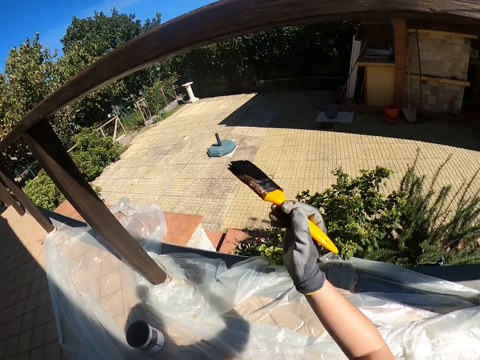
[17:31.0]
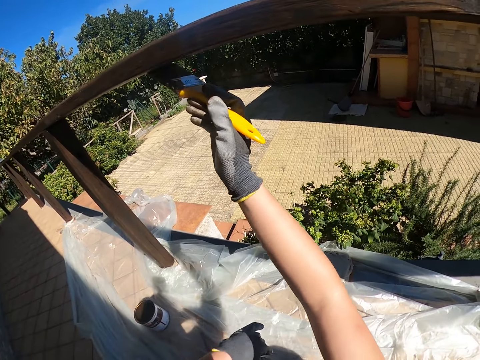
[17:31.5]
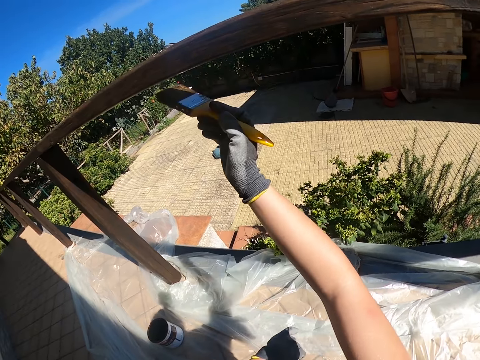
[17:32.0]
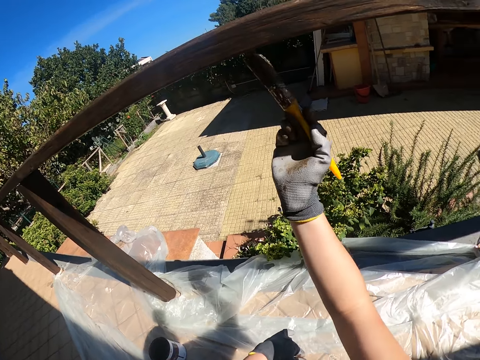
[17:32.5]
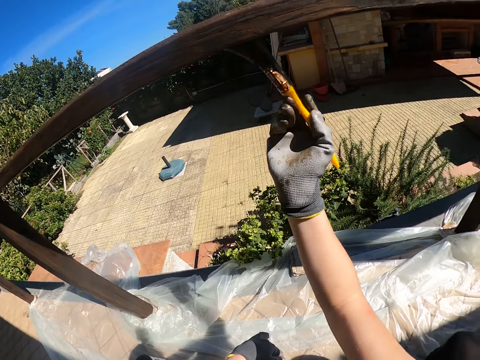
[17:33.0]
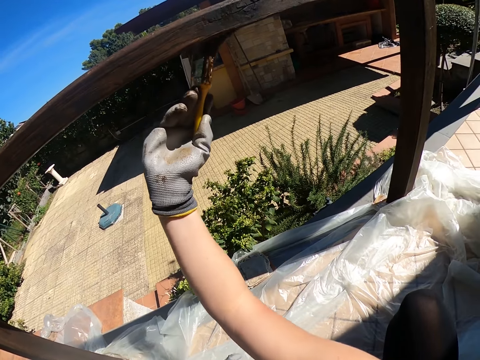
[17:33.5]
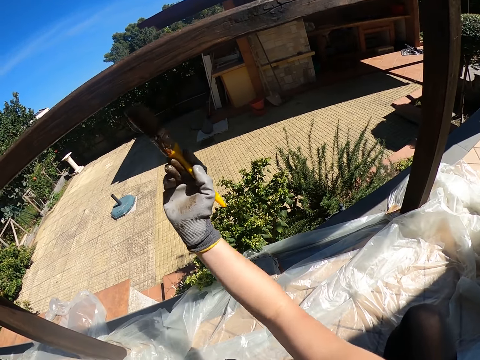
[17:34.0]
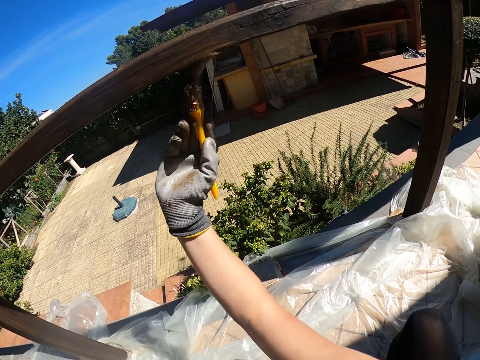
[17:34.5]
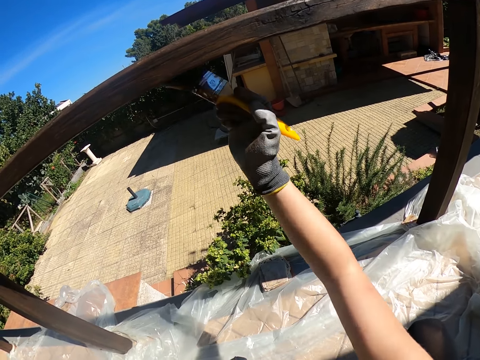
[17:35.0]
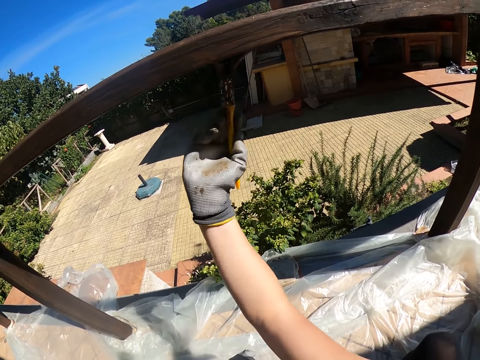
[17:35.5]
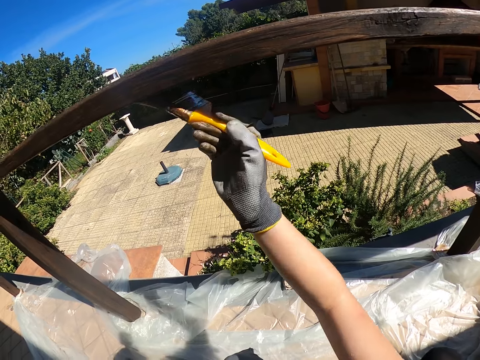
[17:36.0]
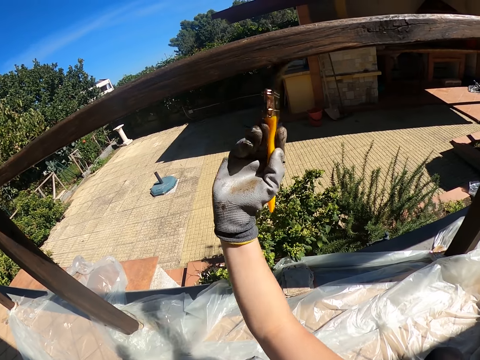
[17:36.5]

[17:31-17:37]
The camera wearer continues painting the wood.

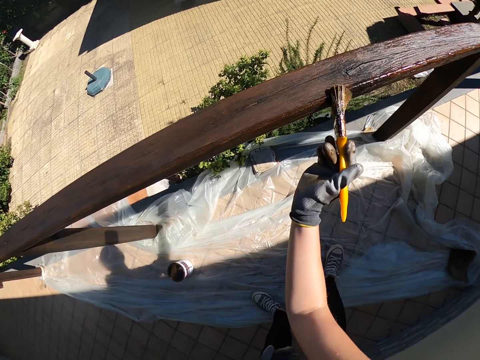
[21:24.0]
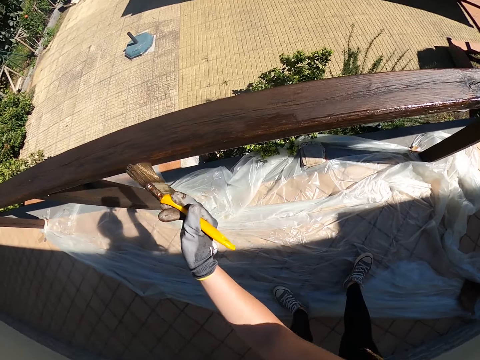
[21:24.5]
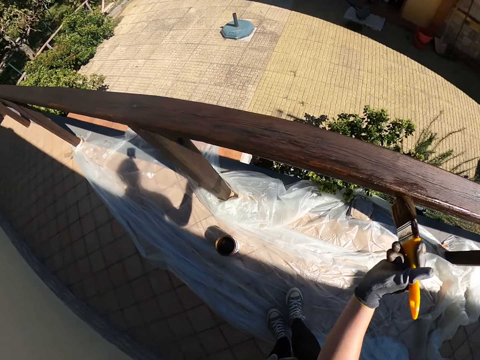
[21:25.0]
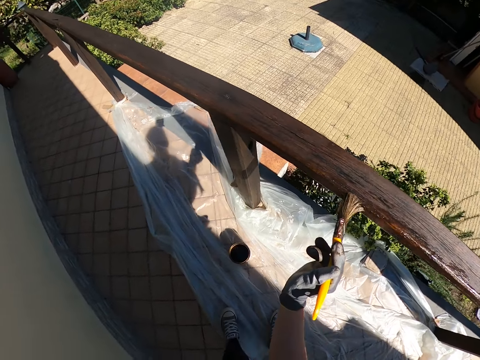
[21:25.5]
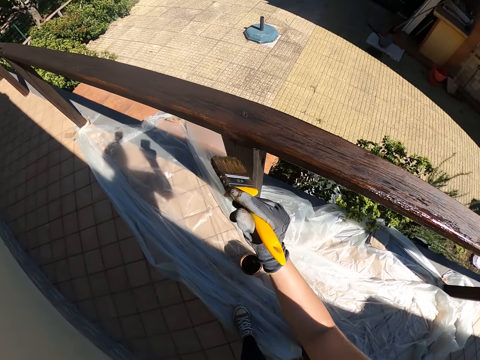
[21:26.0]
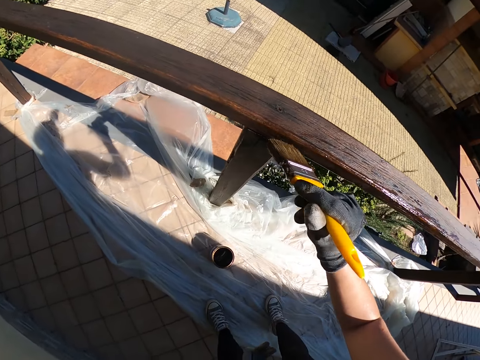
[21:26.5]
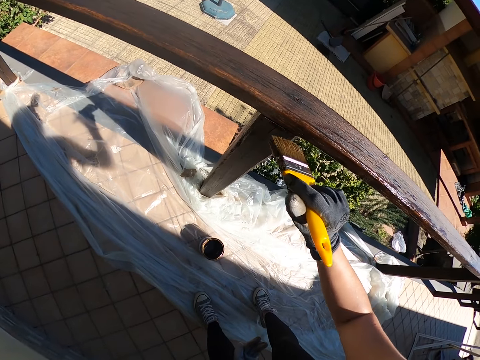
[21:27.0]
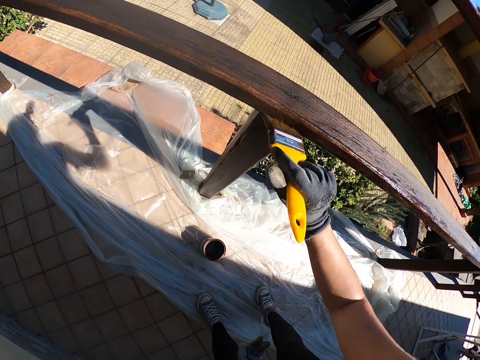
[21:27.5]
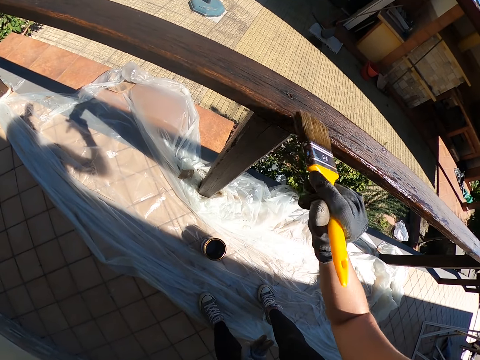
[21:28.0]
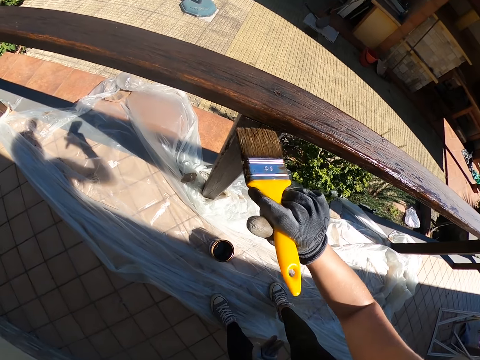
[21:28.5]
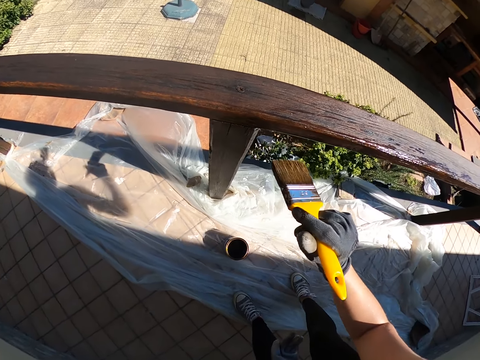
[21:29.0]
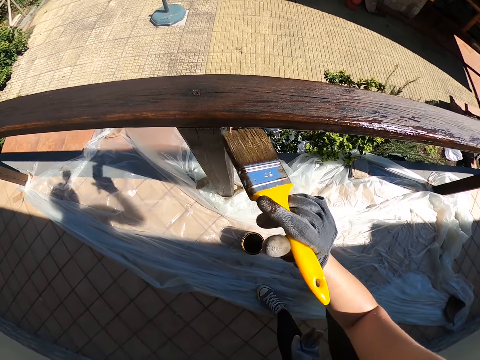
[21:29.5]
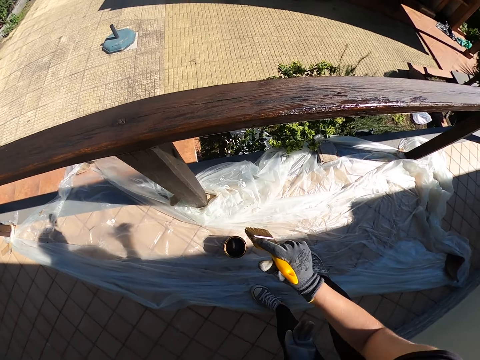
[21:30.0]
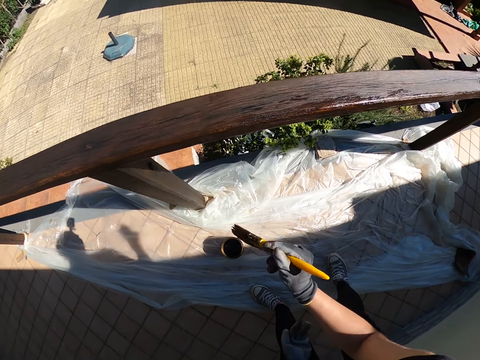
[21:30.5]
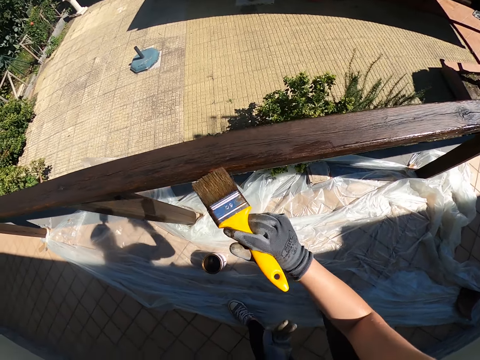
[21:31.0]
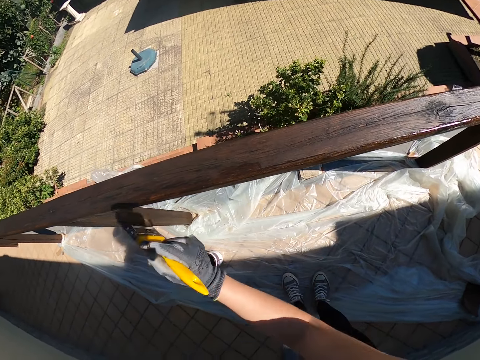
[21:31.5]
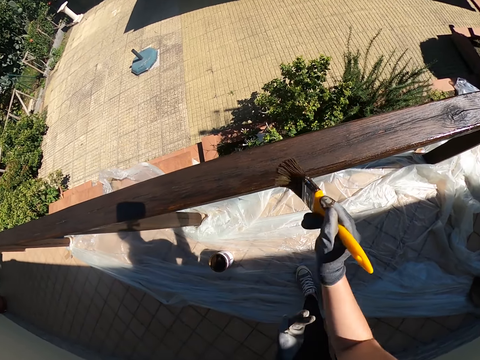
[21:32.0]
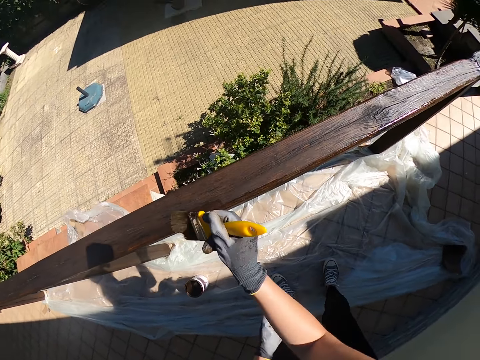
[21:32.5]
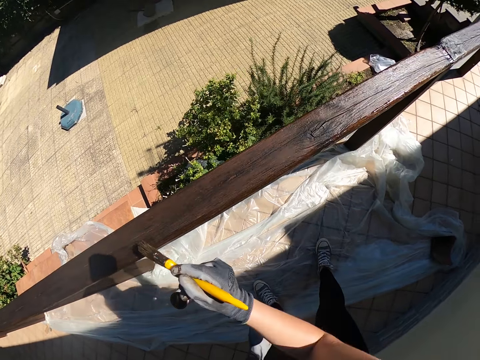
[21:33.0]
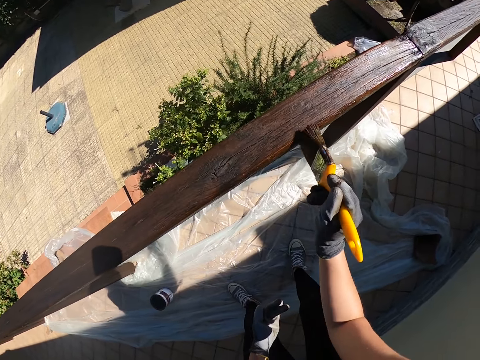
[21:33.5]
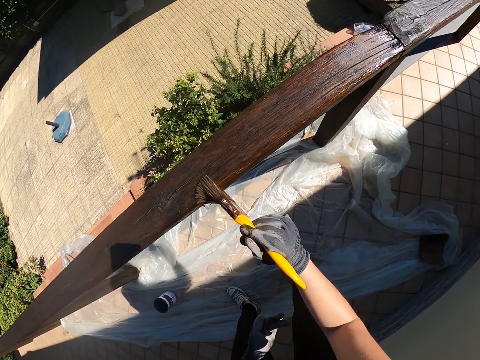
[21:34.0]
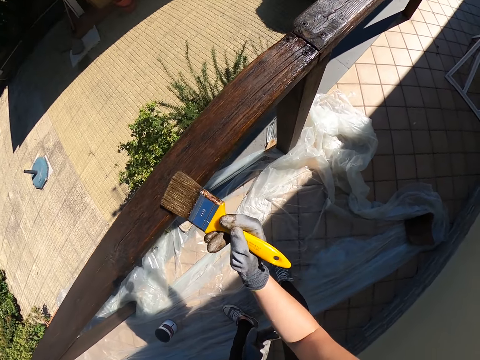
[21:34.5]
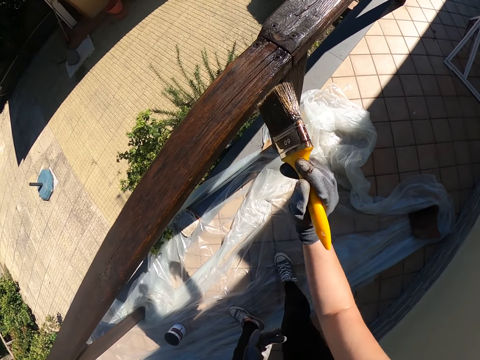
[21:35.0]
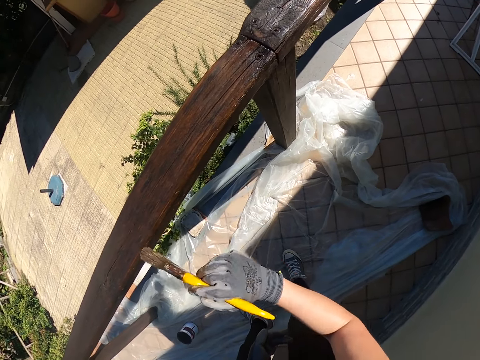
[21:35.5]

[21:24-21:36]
The camera wearer moves to the left side of the balcony. They move to the right side of the balcony.

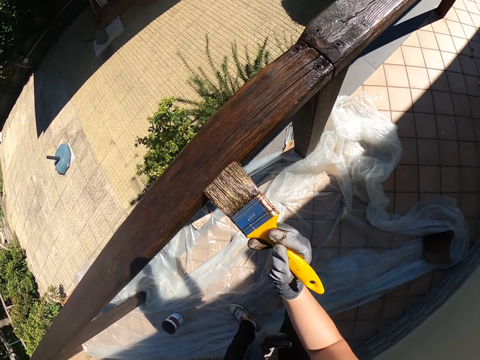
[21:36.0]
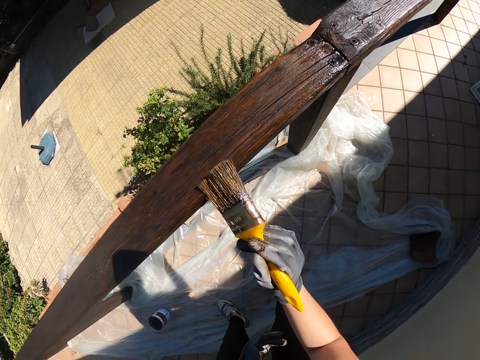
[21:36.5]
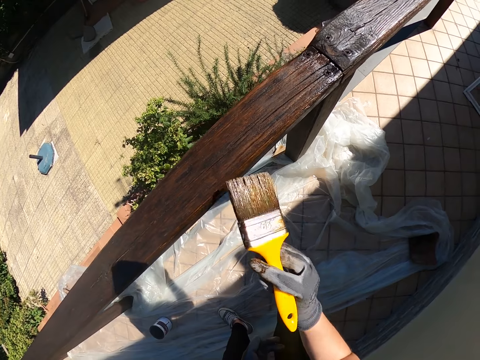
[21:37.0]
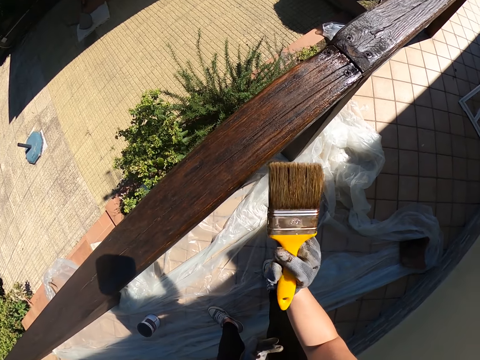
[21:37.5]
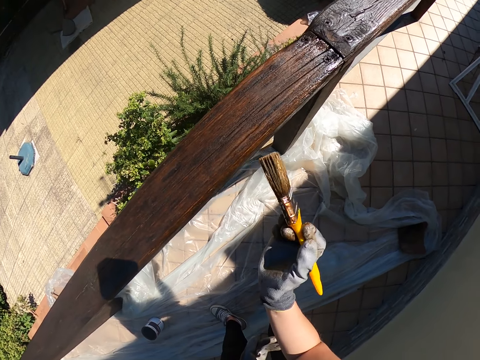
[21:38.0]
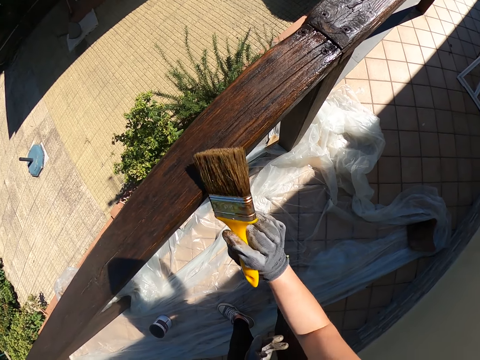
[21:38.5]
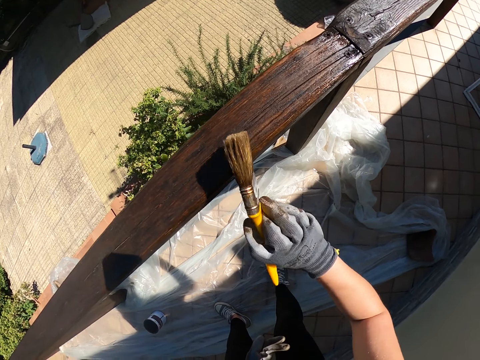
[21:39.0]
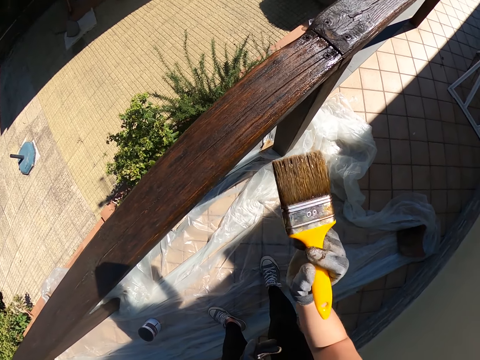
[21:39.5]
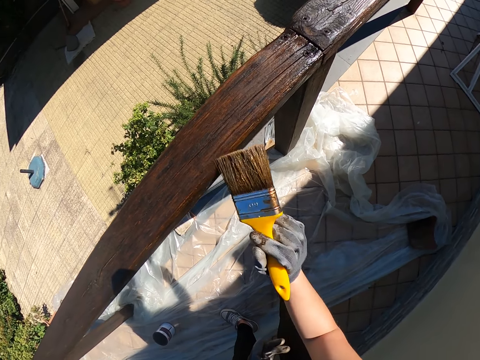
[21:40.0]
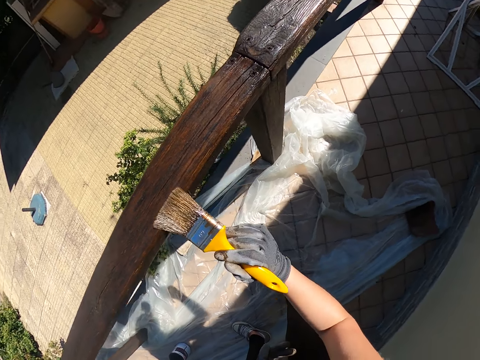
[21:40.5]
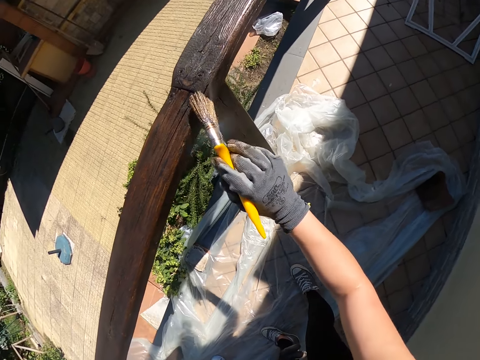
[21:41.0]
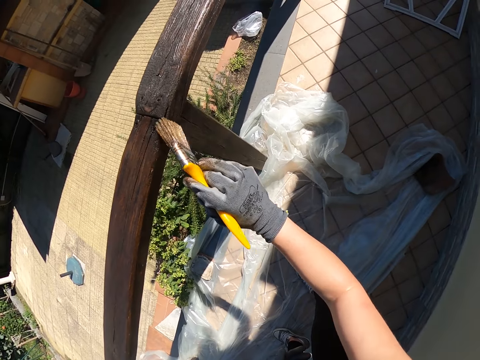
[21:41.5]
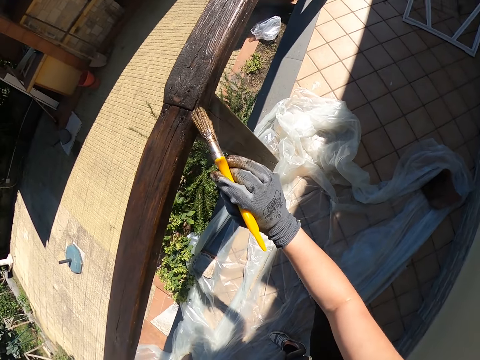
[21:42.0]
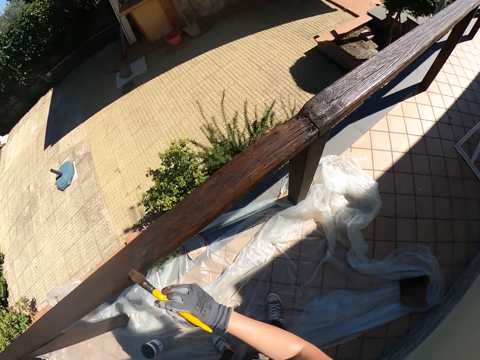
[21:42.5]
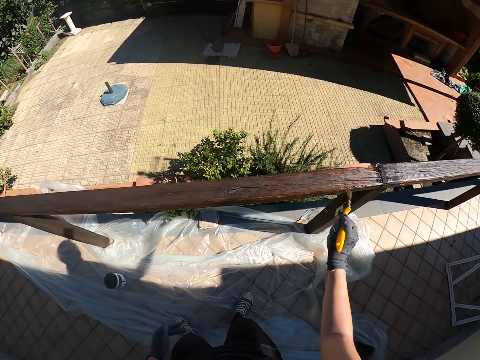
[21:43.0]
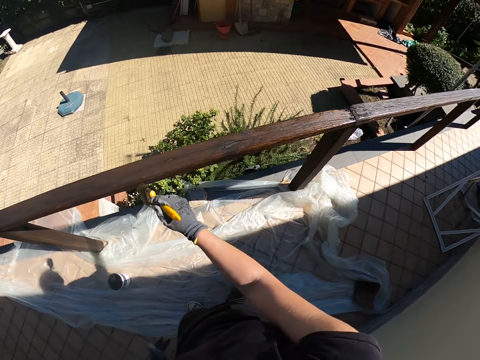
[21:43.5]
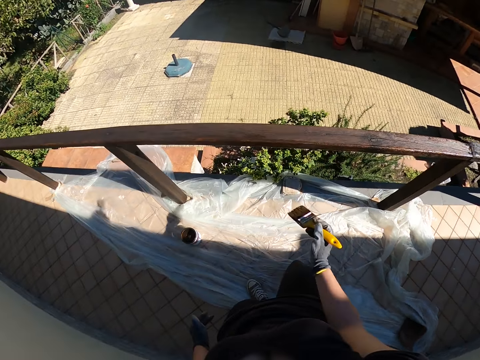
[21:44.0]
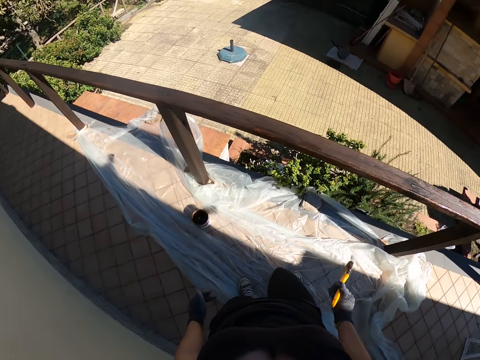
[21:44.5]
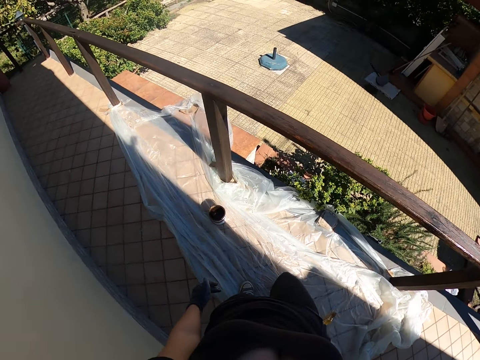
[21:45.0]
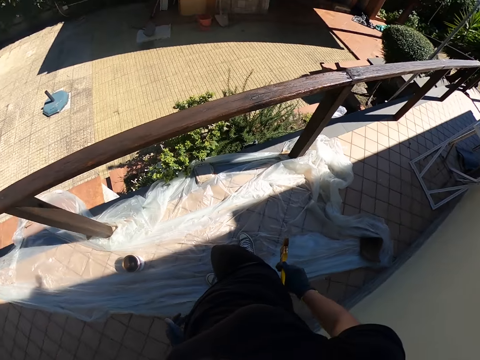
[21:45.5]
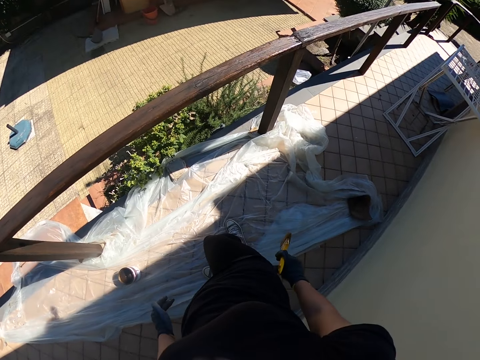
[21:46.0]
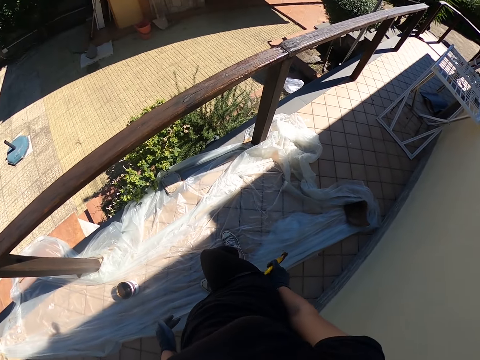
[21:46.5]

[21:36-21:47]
The camera wearer stops painting the railings.
